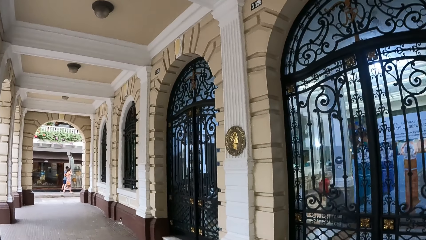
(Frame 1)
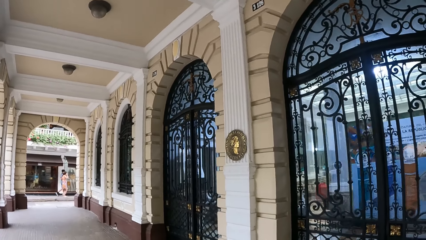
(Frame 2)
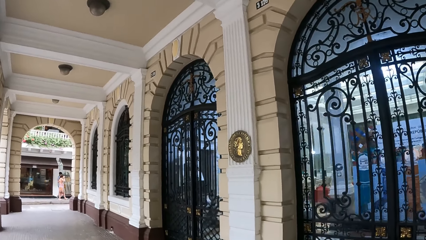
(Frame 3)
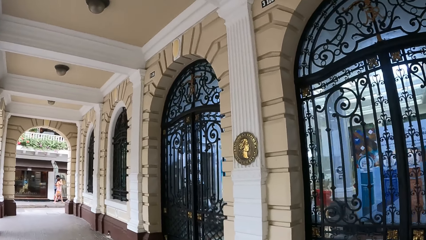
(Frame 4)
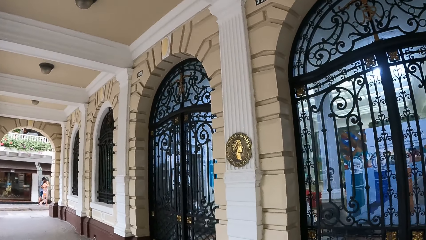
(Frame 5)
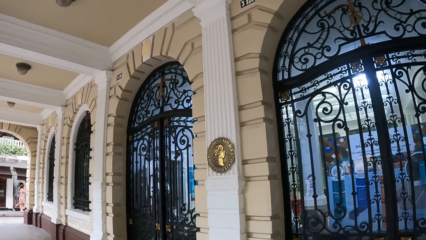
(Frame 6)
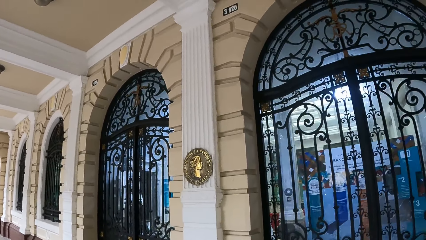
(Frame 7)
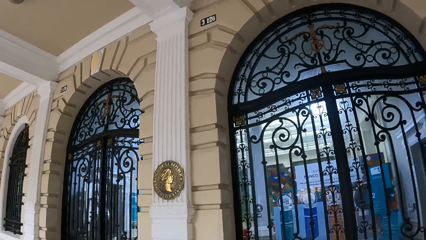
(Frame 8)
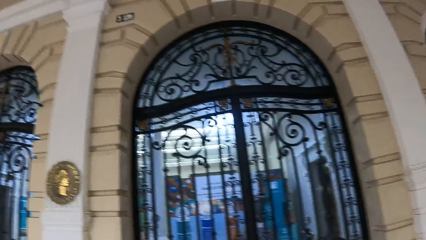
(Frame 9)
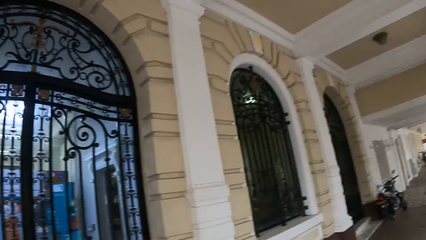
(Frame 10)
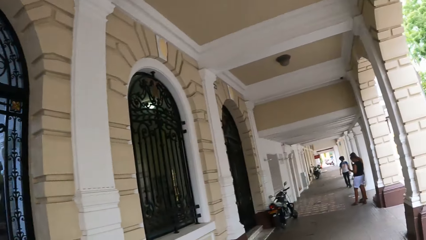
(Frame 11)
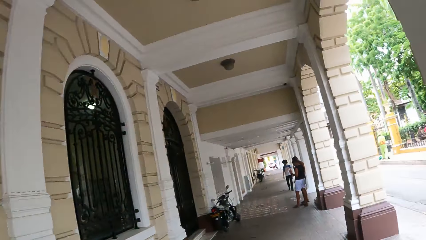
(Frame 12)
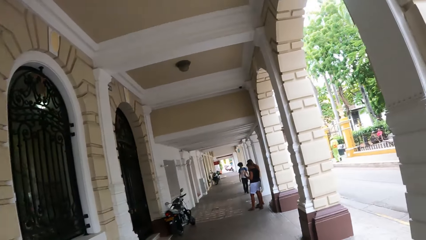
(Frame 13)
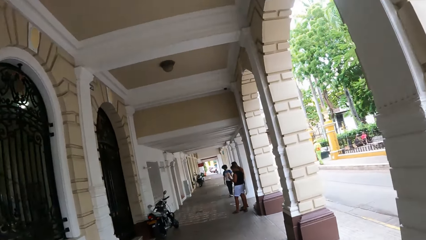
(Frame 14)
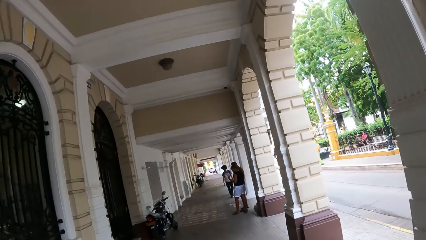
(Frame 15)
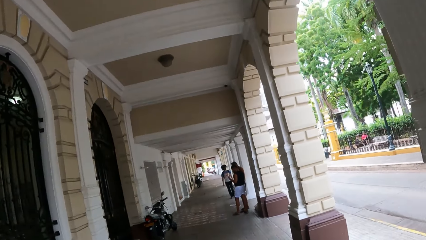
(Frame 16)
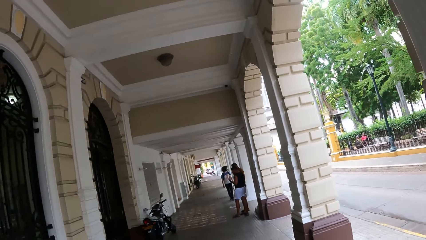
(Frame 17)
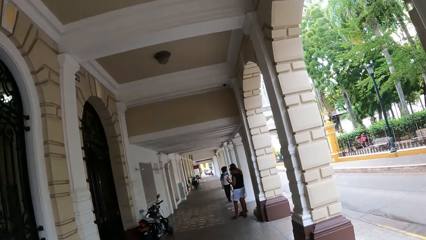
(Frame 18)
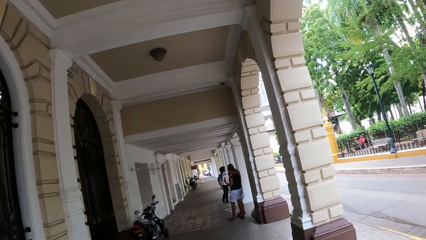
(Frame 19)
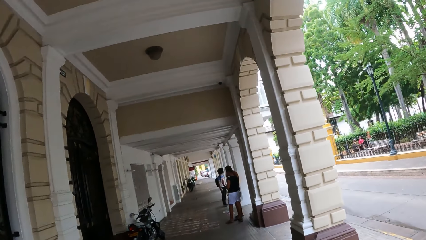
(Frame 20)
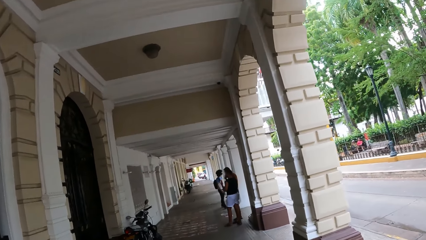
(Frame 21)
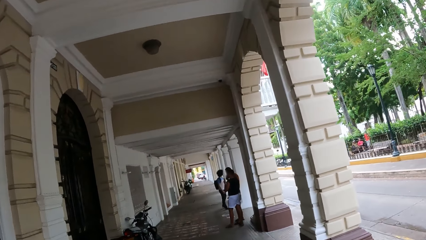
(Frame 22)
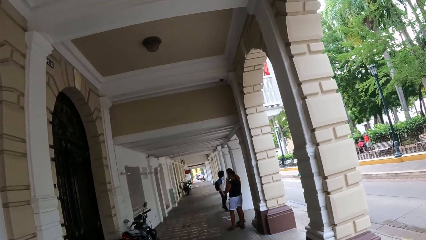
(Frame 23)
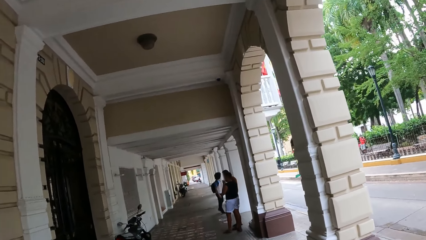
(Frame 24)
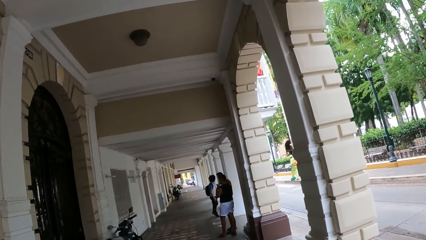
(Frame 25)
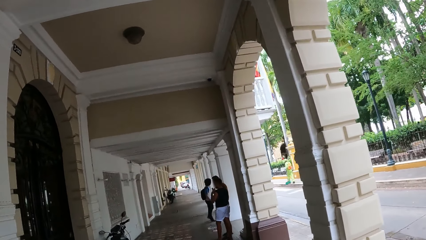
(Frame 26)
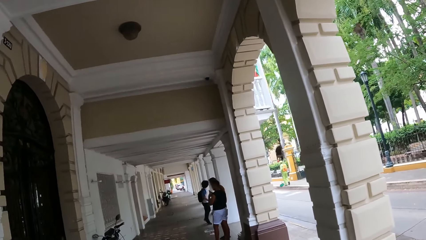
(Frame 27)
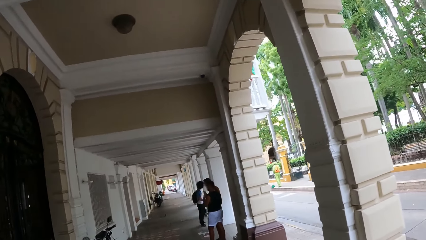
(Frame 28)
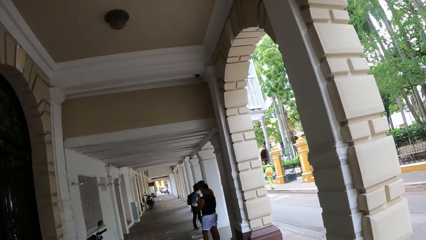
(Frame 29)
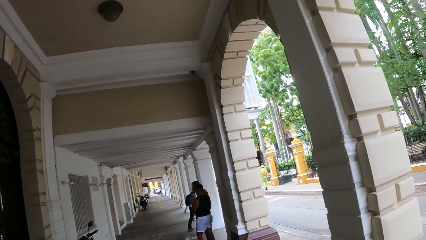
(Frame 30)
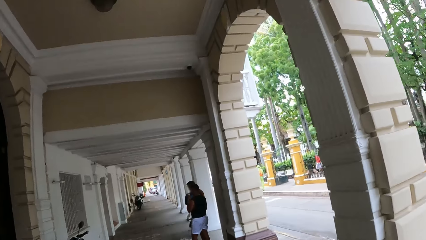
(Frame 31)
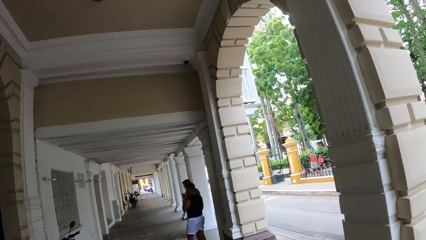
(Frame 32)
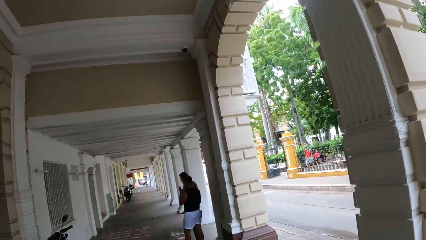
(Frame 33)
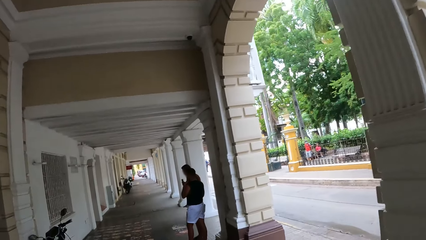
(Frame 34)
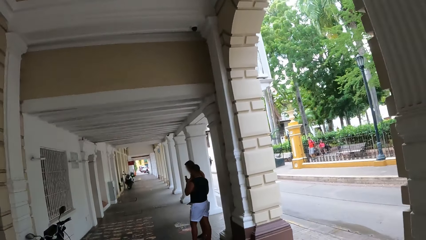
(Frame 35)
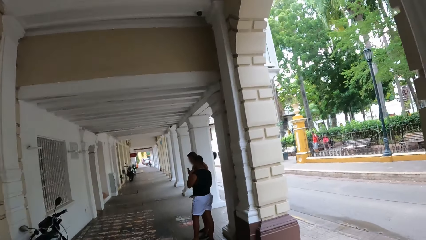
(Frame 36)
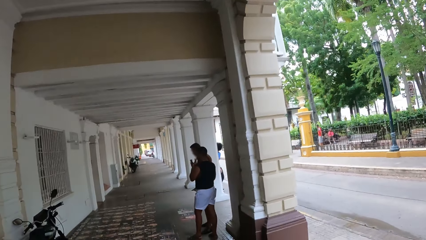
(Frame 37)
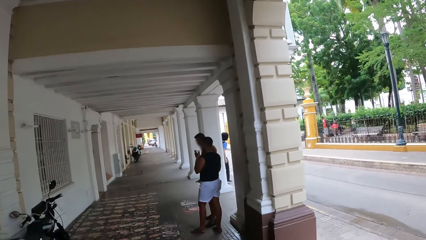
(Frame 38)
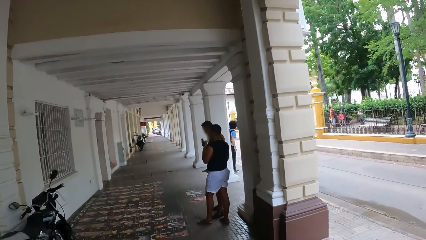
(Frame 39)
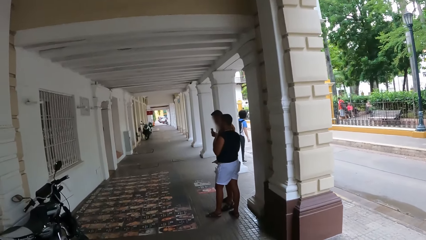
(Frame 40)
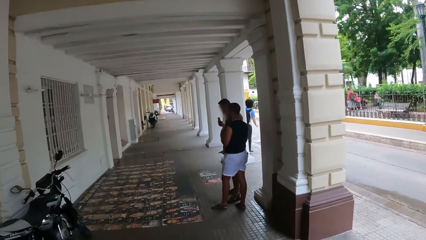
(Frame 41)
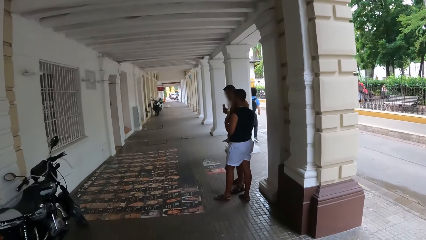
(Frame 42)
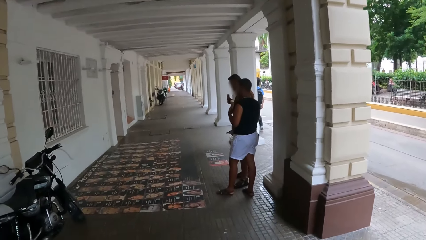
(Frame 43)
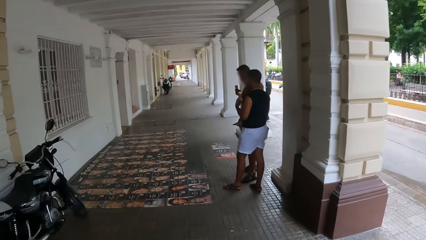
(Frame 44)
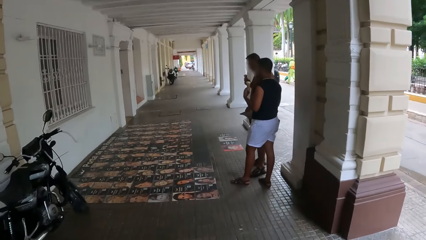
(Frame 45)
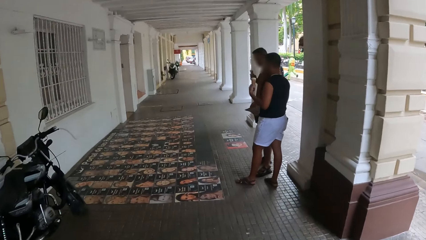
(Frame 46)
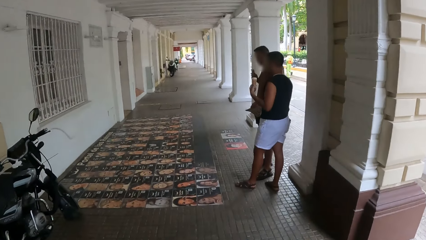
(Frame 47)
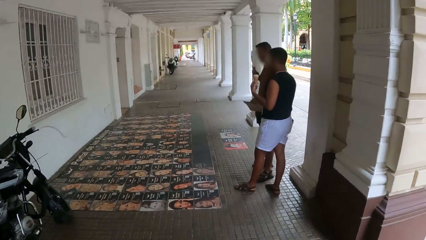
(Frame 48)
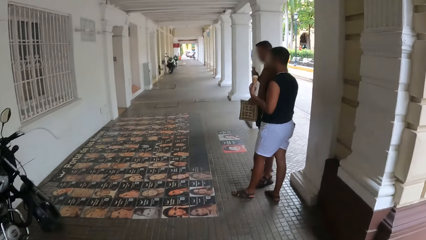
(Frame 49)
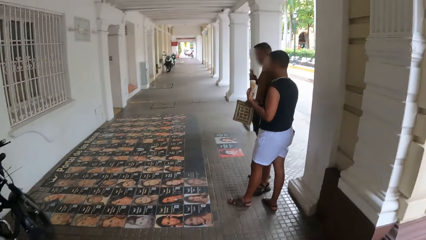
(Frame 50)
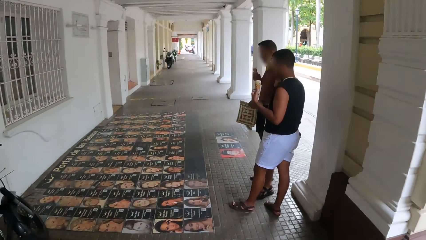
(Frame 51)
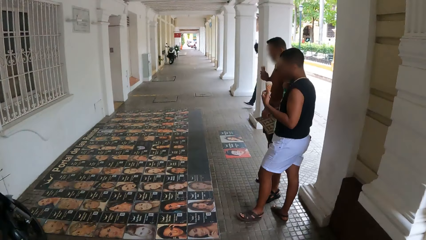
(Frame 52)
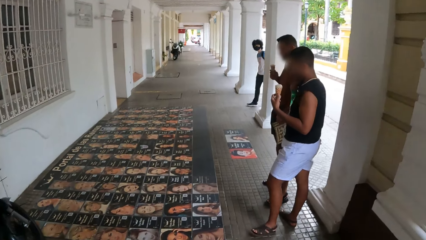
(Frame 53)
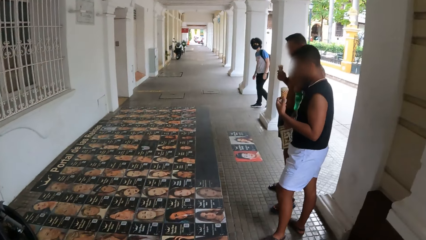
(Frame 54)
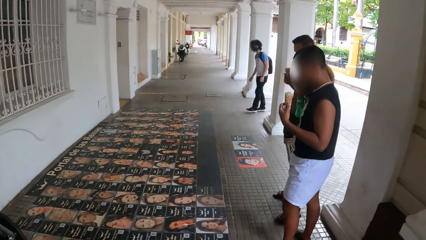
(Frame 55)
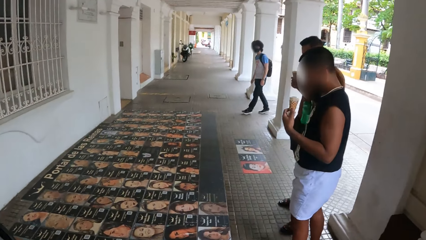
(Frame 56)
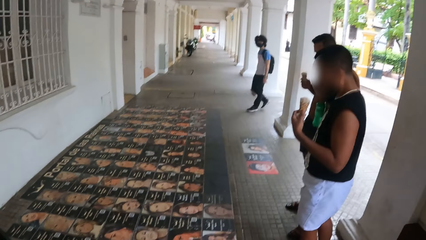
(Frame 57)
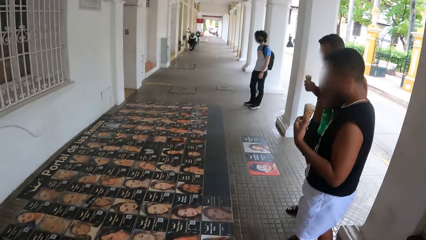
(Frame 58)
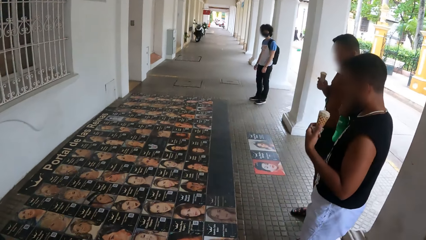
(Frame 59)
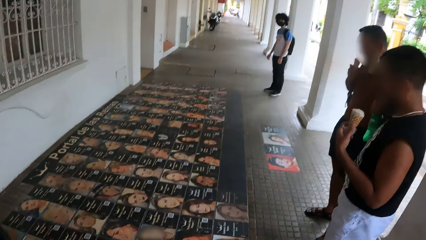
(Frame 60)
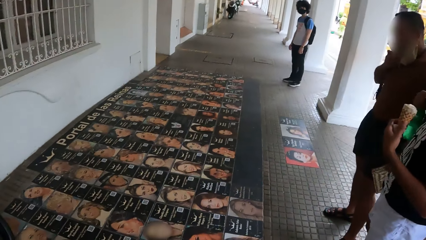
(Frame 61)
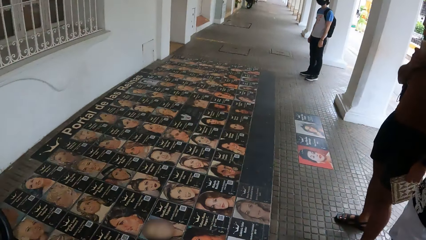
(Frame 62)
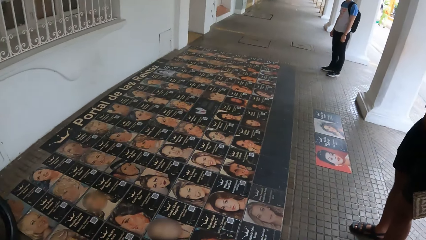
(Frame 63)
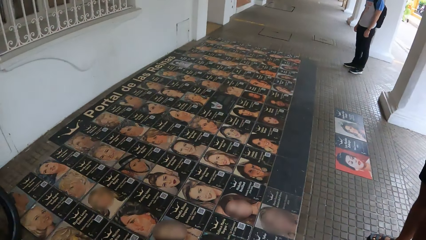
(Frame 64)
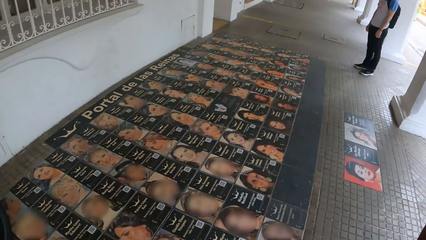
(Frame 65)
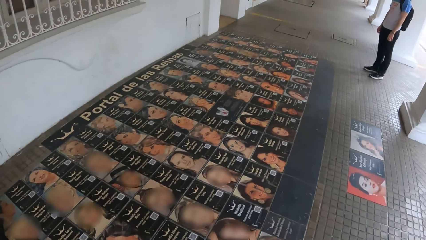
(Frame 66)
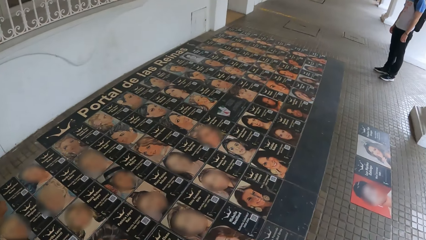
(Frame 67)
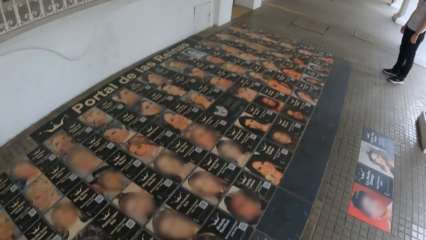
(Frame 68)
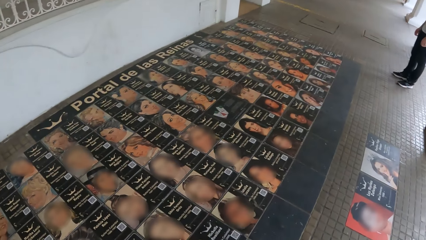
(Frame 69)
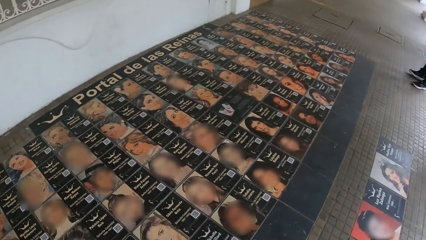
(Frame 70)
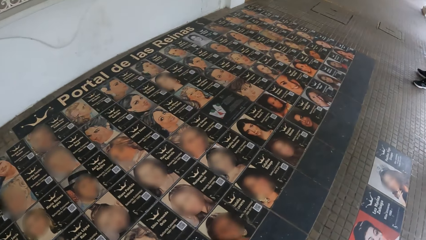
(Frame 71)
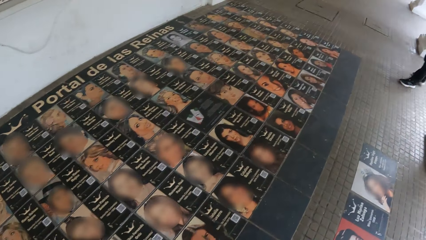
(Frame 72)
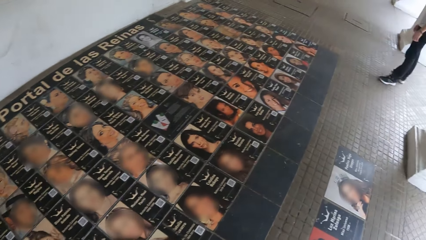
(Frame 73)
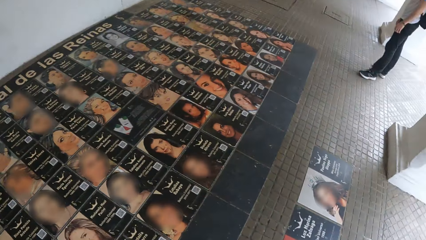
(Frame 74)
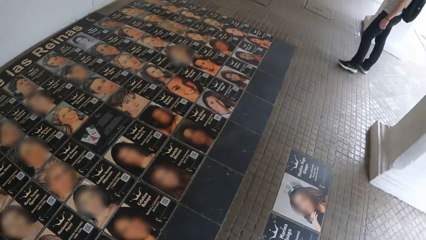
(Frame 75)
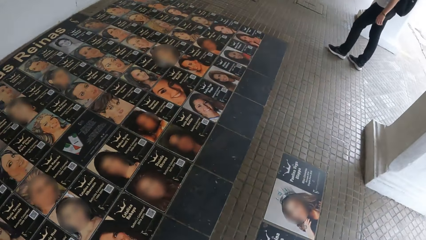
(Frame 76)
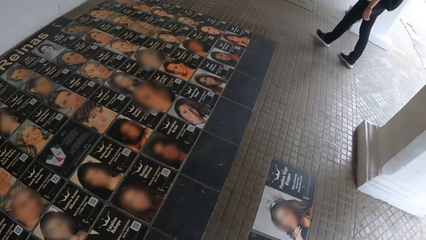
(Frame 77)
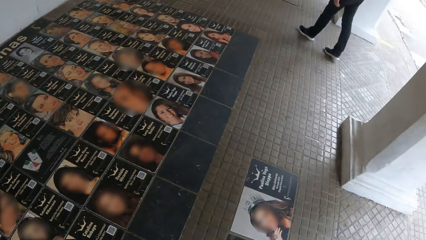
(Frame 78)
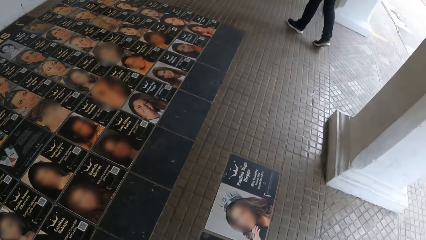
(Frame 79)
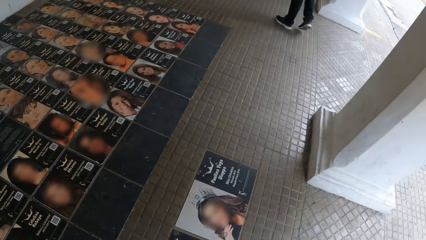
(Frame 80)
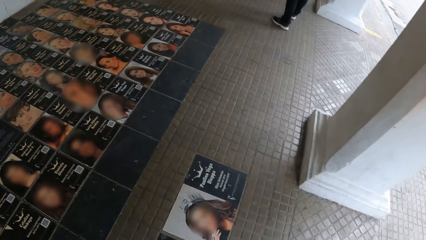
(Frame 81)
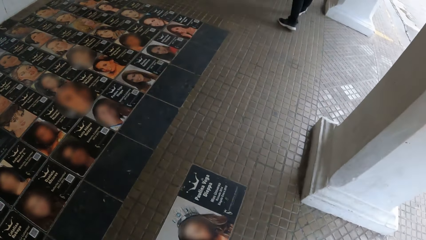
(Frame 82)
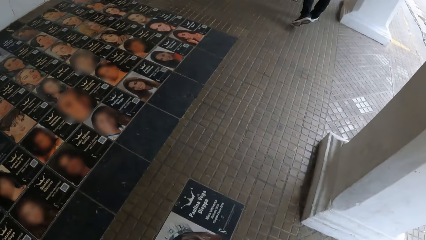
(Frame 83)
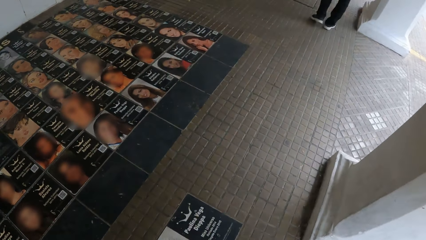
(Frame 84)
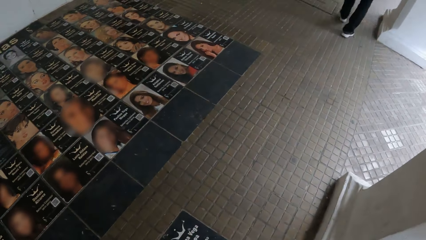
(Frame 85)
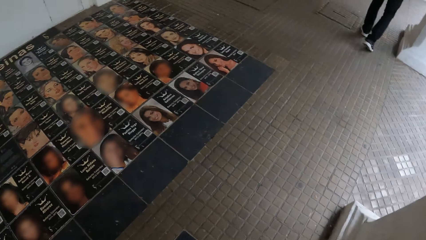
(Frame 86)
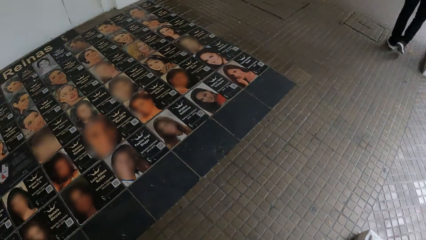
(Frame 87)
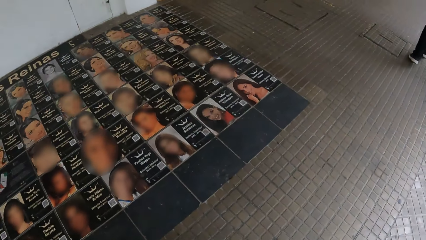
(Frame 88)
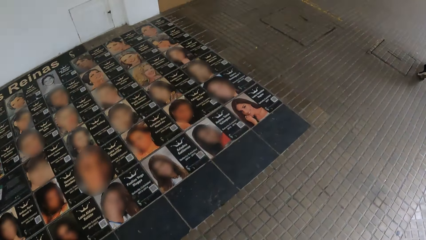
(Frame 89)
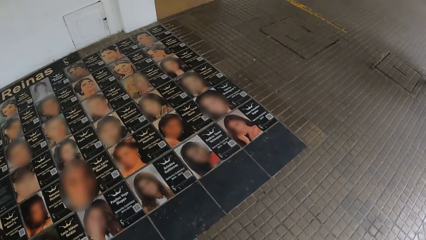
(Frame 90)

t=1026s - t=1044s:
The camera wearer turns around. They look at the posters.
